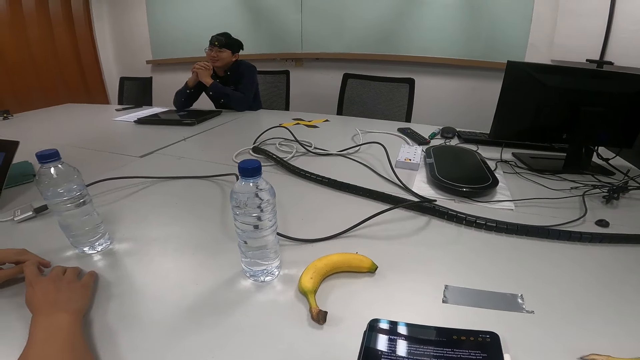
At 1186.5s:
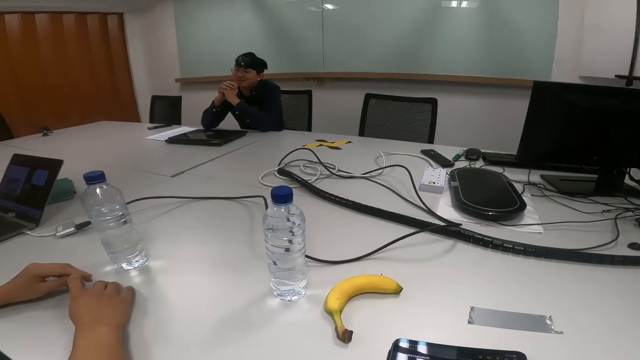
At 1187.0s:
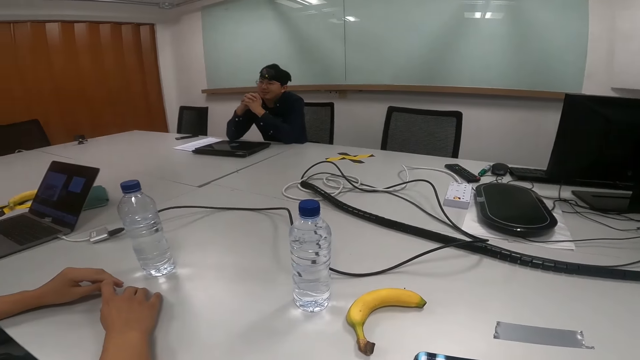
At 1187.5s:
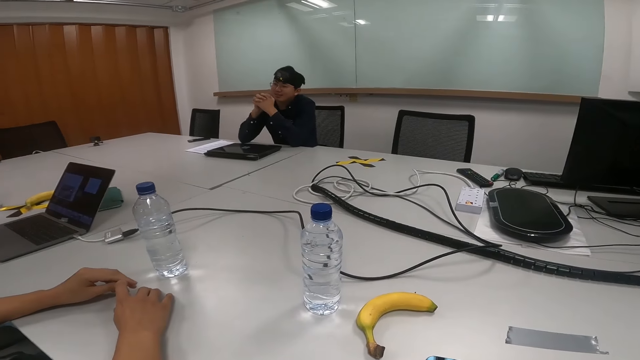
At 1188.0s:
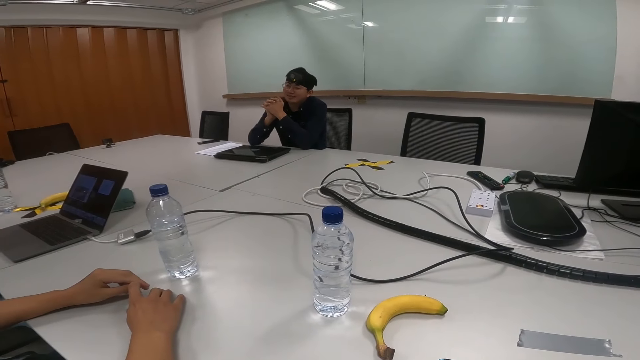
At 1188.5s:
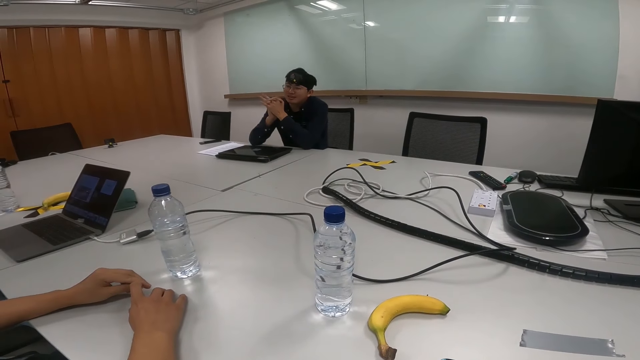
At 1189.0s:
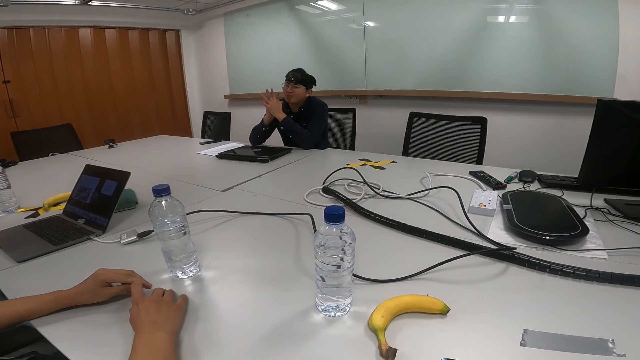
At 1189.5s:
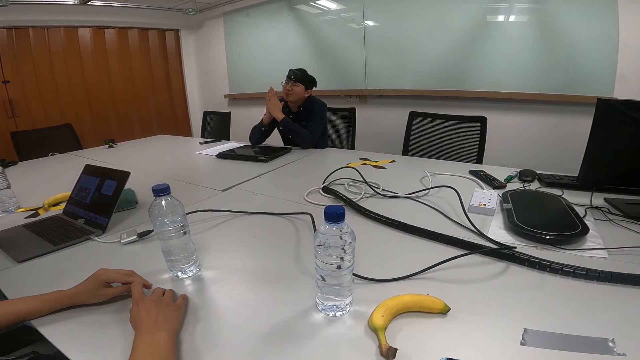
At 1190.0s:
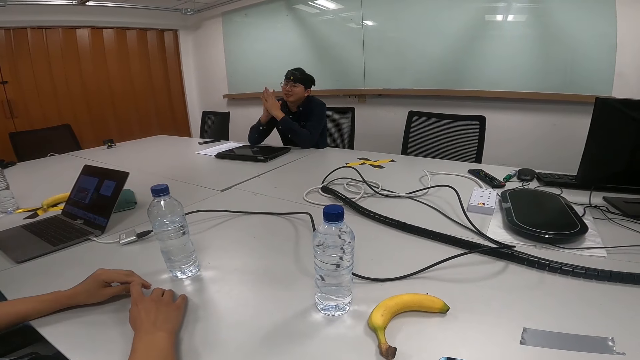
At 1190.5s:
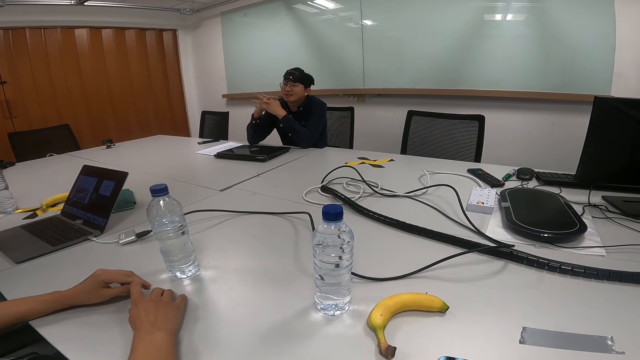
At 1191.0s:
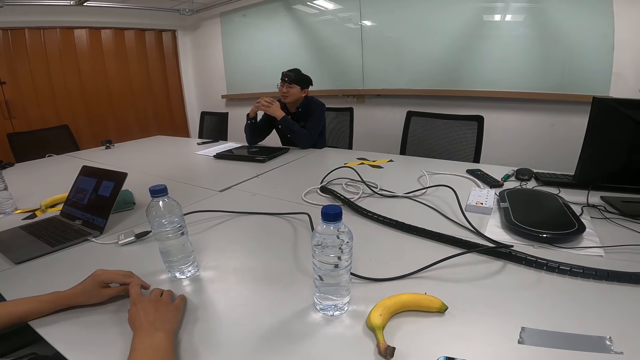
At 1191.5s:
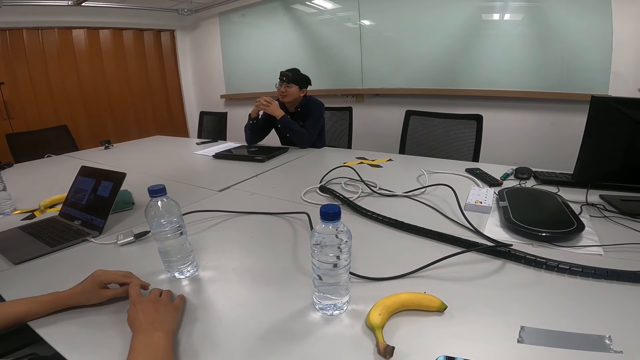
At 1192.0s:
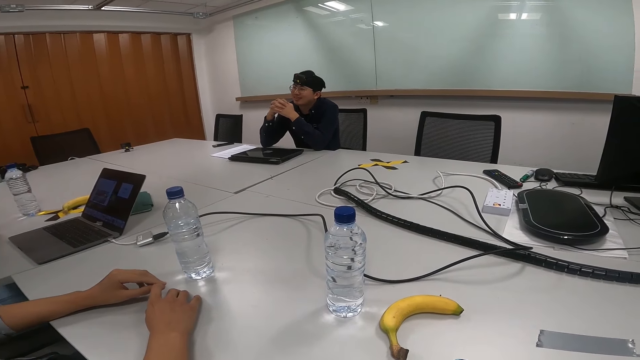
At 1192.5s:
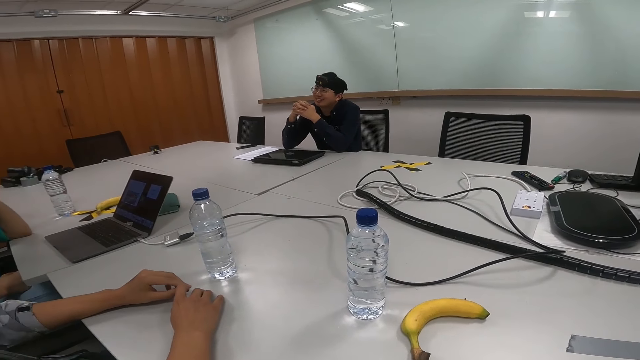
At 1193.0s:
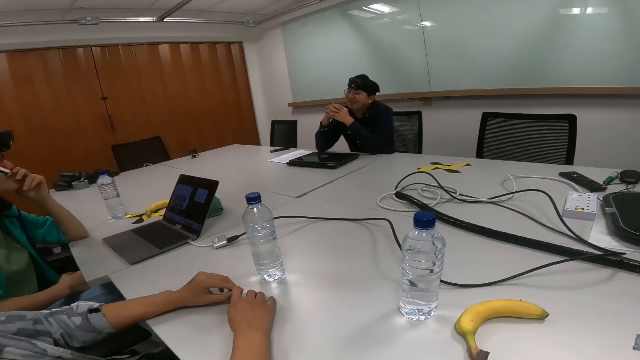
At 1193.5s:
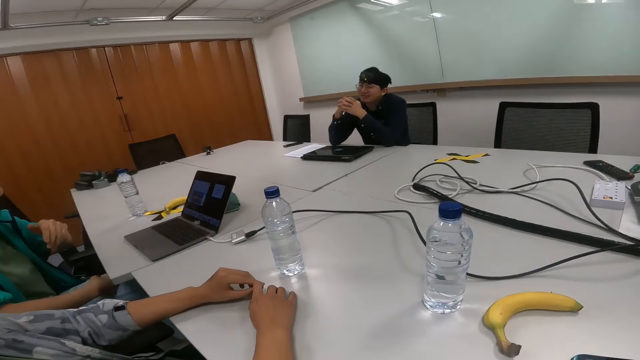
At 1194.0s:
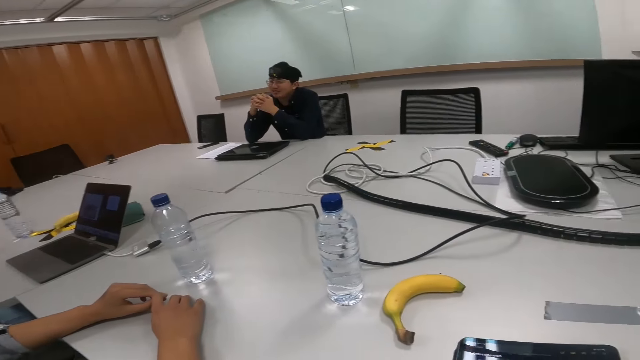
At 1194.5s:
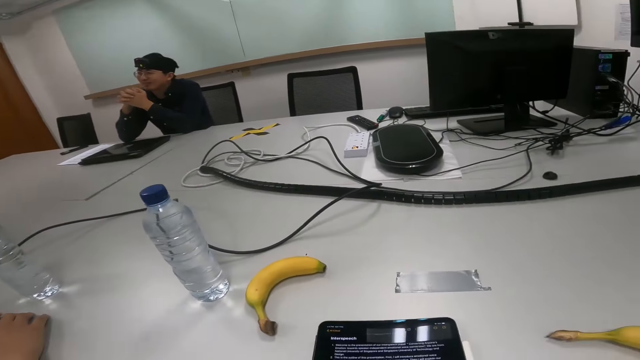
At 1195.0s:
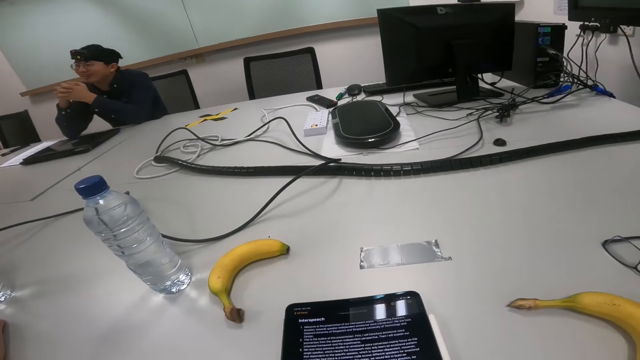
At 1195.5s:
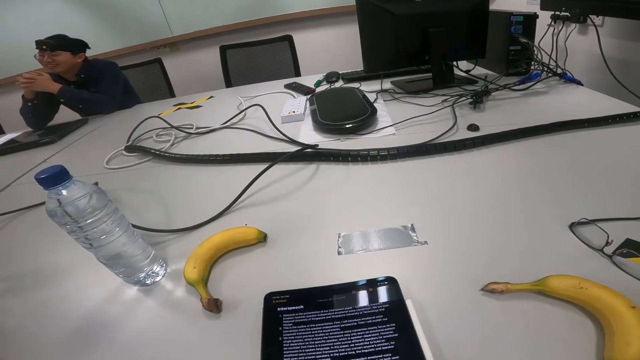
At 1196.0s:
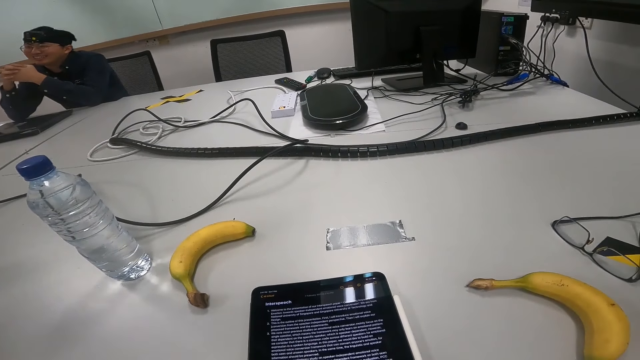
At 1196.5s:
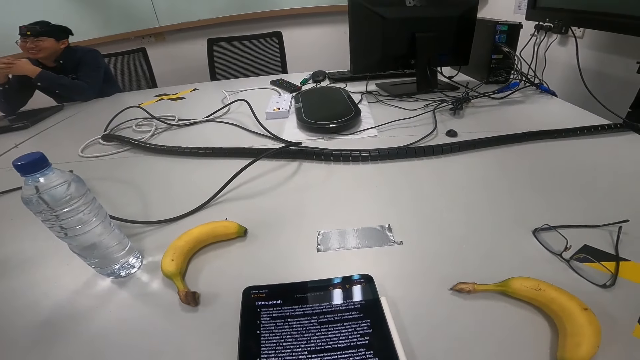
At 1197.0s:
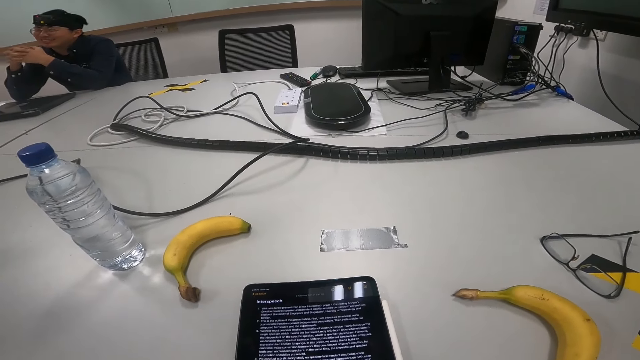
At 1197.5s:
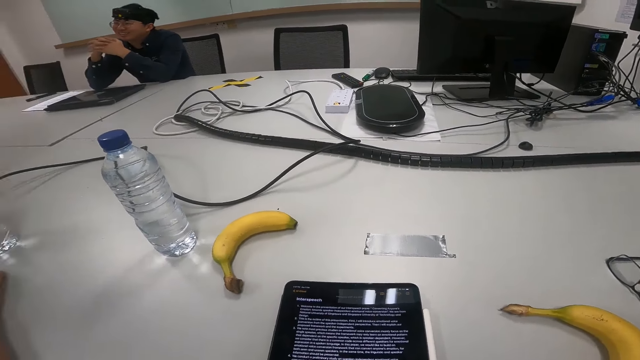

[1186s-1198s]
A person talks. Someone else talks.

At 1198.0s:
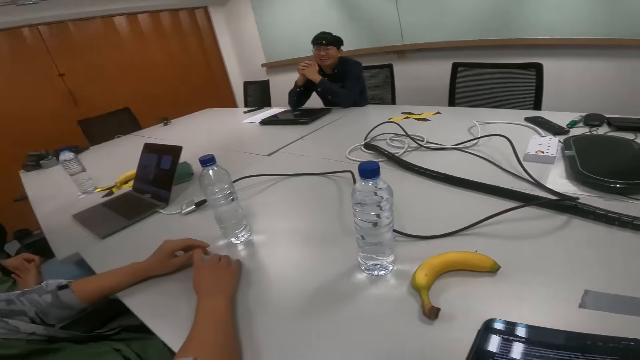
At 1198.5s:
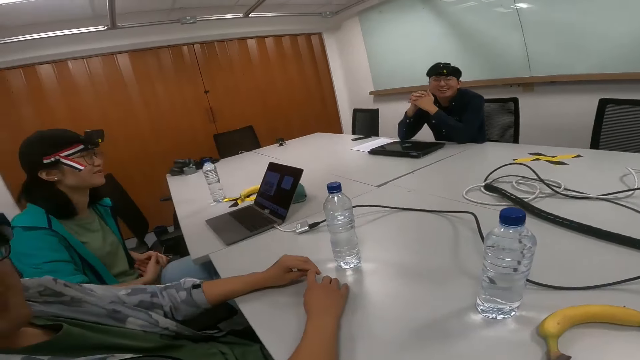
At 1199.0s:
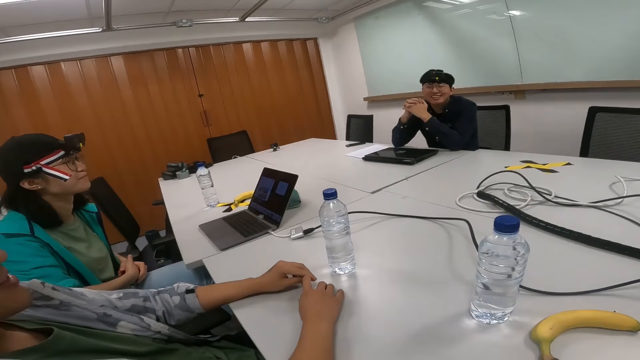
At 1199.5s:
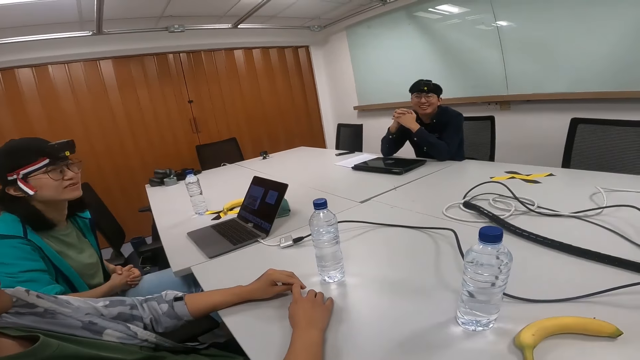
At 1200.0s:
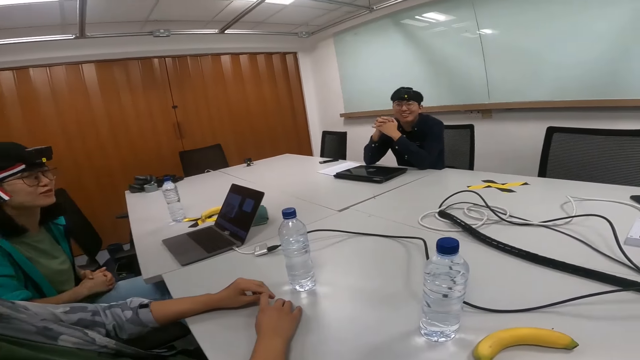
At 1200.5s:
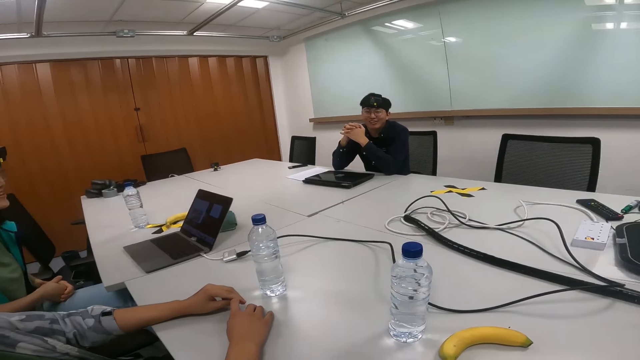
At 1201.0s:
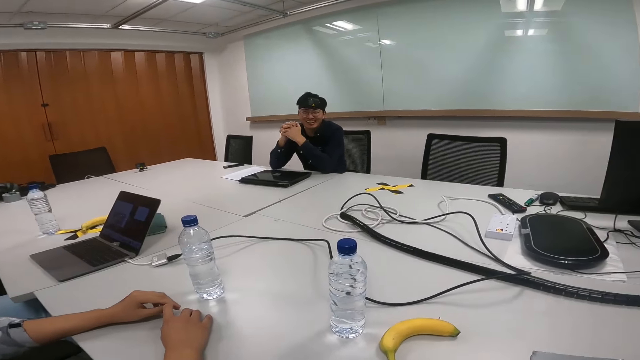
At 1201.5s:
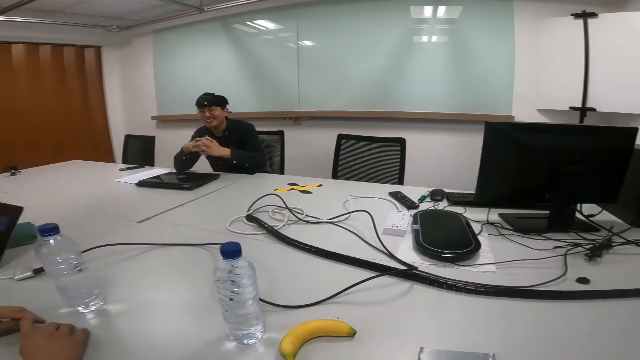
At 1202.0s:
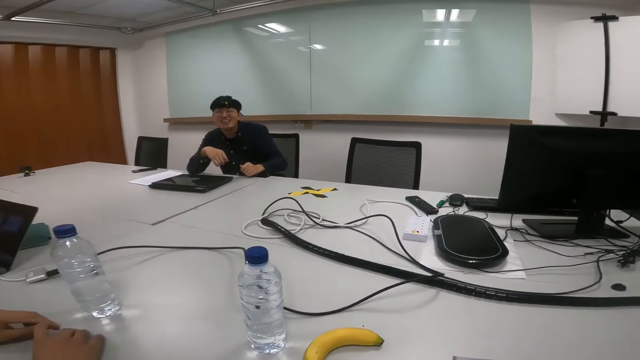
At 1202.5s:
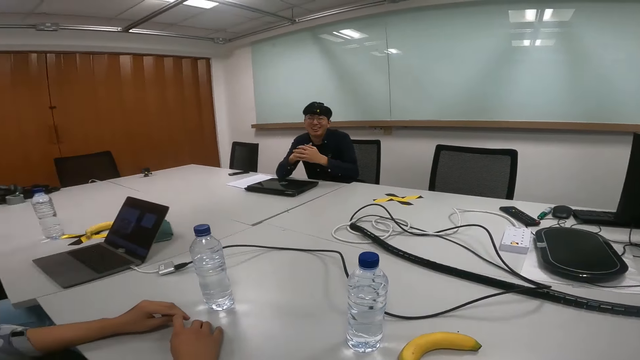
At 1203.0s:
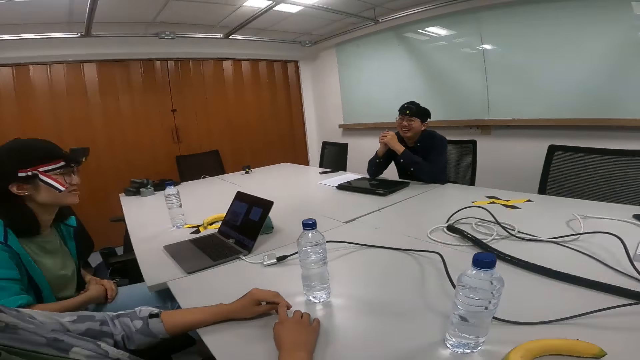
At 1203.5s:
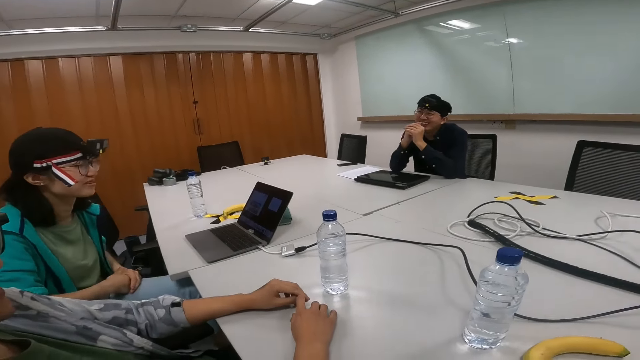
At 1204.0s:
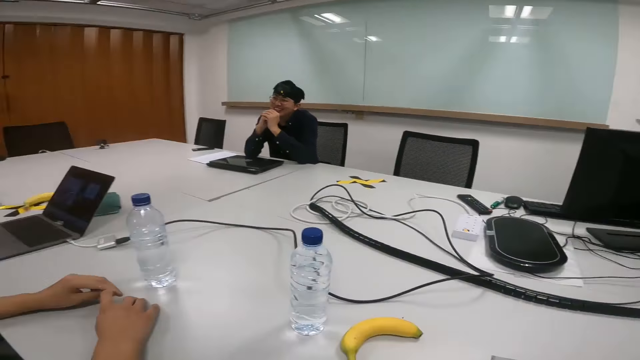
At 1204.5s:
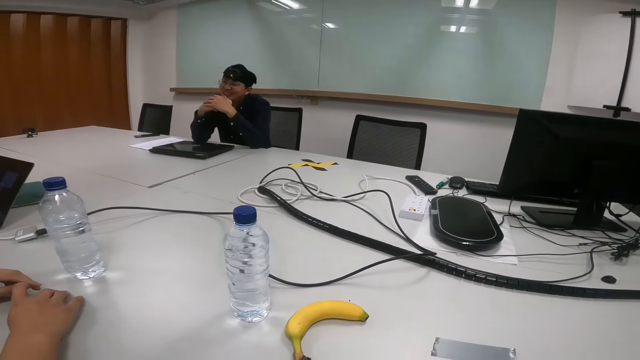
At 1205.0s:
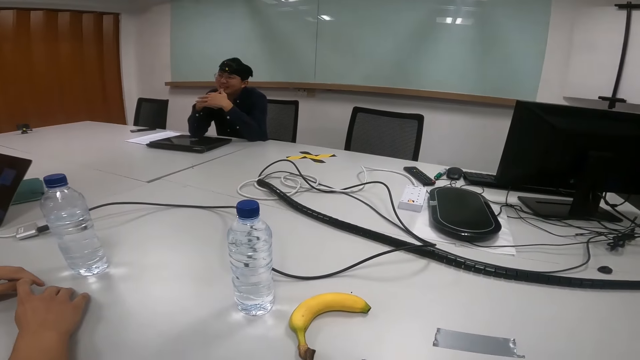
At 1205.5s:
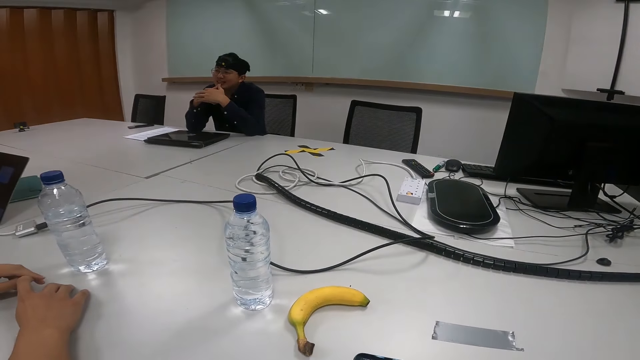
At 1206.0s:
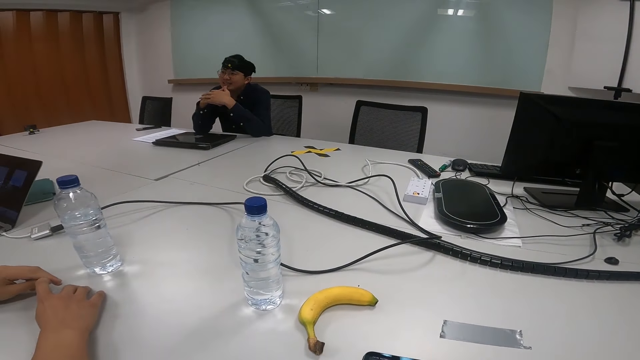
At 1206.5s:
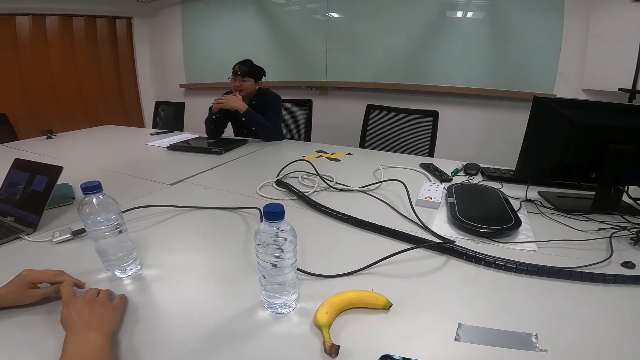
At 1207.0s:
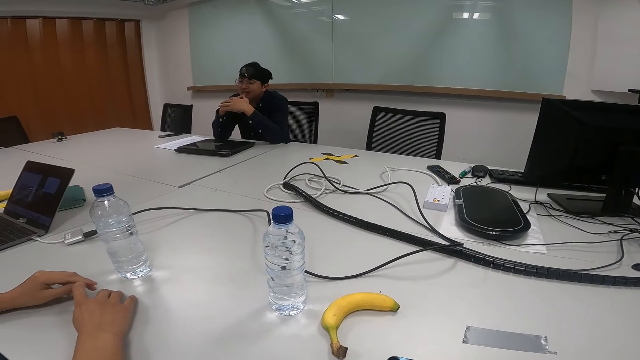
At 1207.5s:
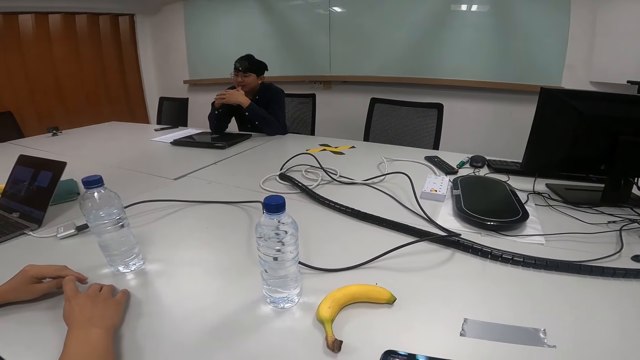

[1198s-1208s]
The camera wearer looks around the room.
